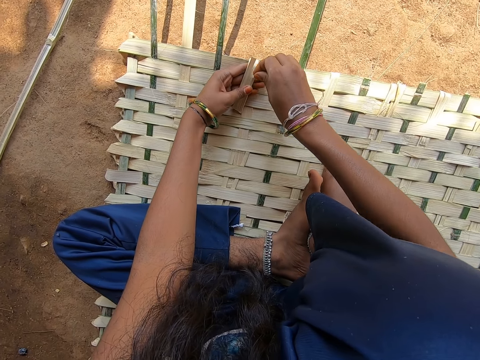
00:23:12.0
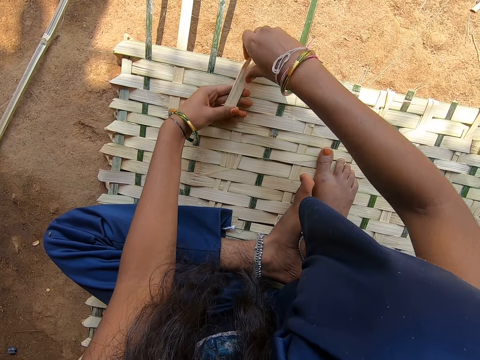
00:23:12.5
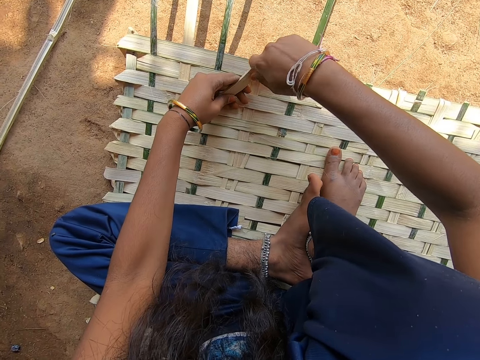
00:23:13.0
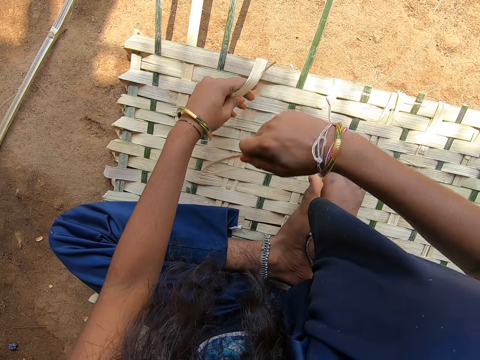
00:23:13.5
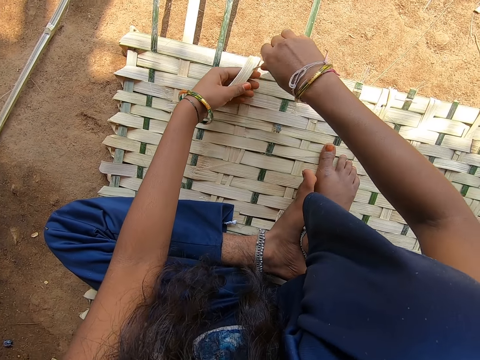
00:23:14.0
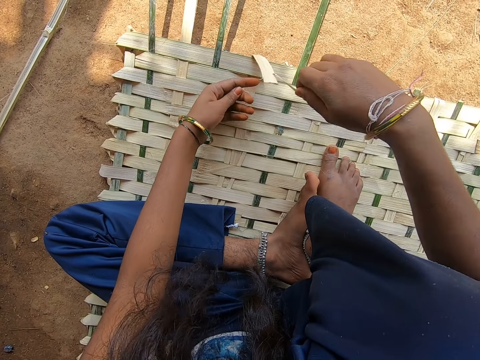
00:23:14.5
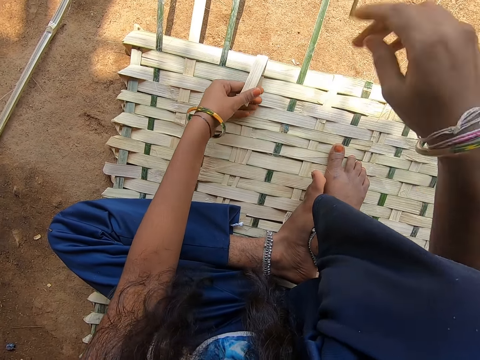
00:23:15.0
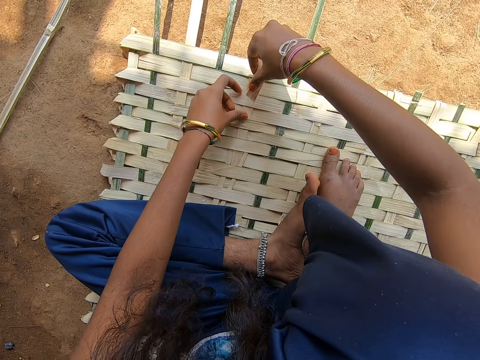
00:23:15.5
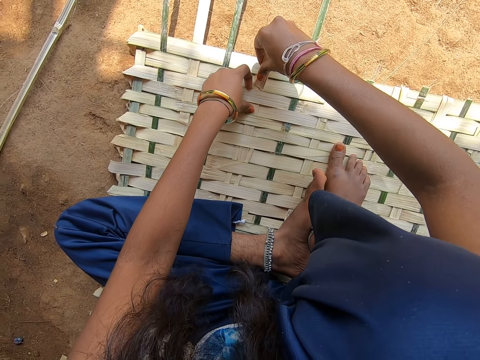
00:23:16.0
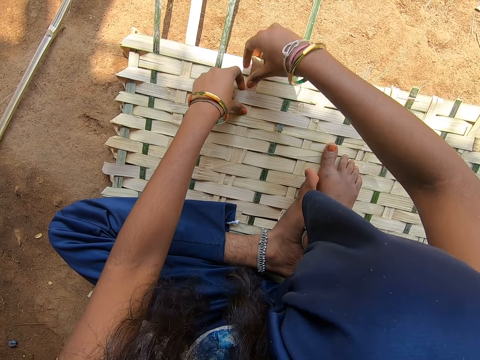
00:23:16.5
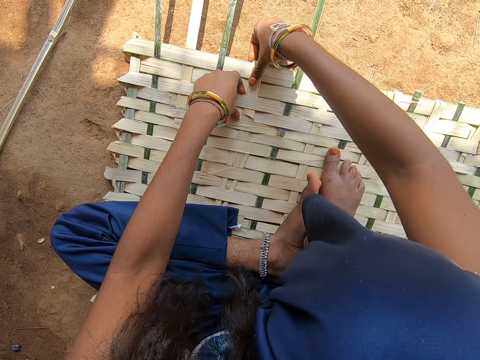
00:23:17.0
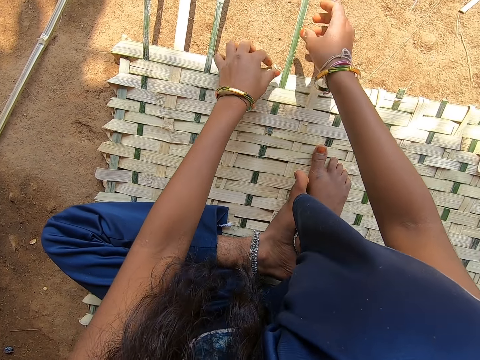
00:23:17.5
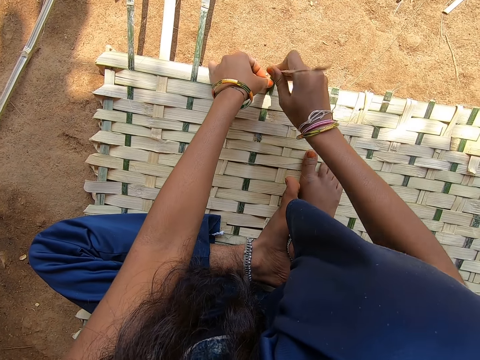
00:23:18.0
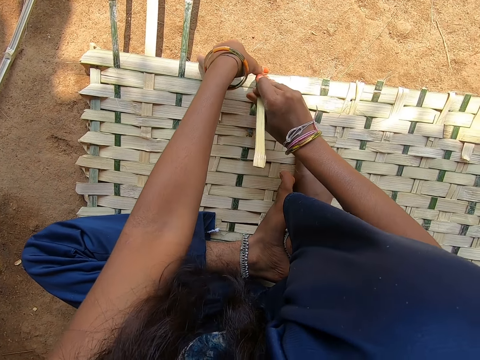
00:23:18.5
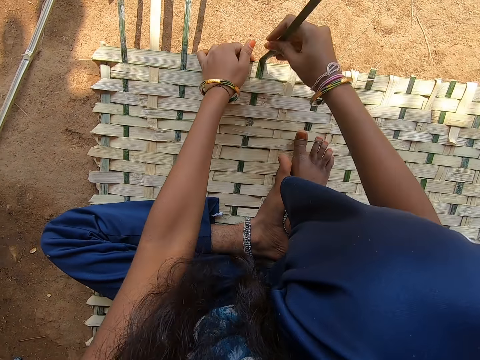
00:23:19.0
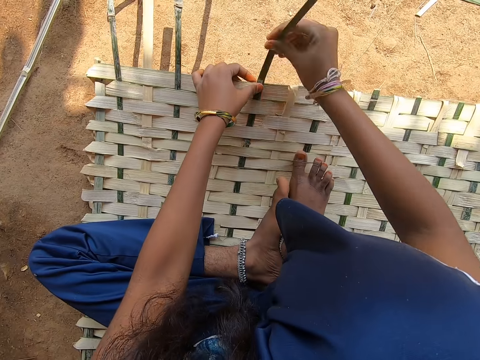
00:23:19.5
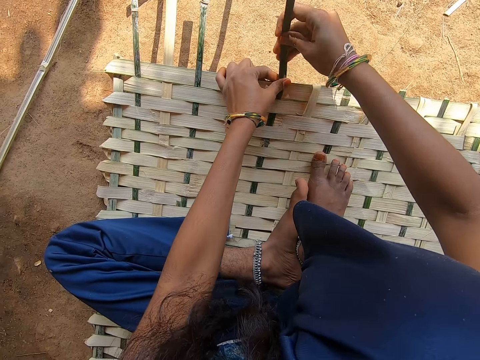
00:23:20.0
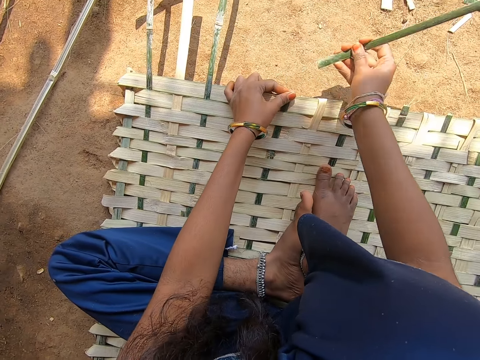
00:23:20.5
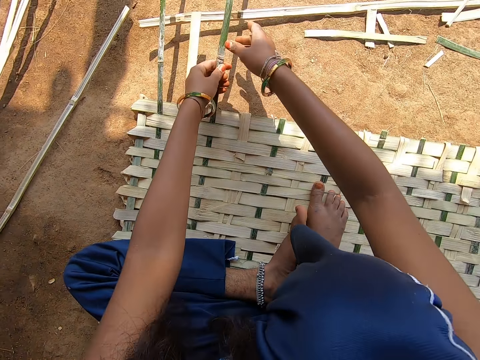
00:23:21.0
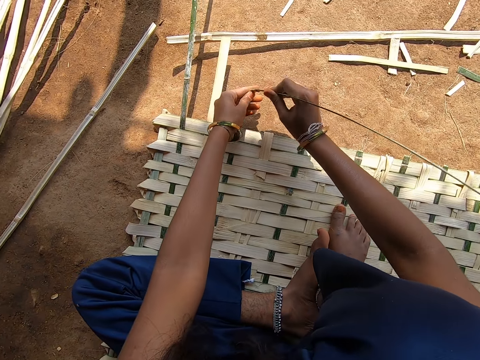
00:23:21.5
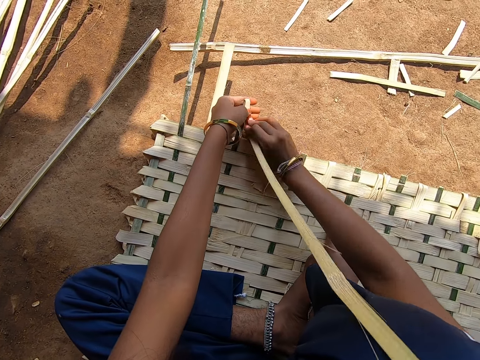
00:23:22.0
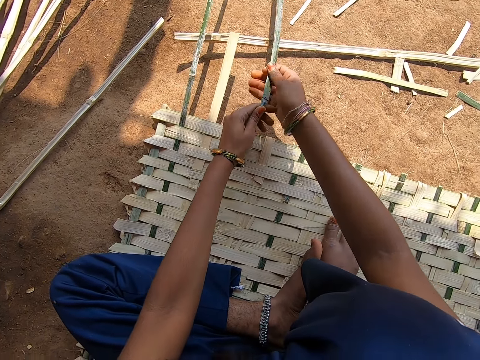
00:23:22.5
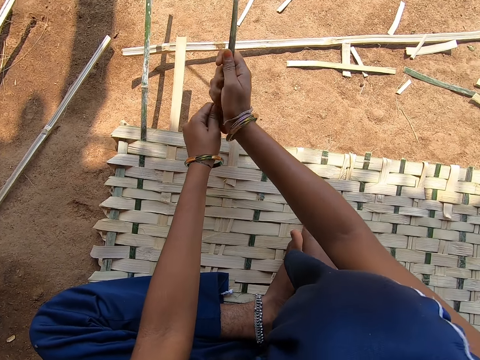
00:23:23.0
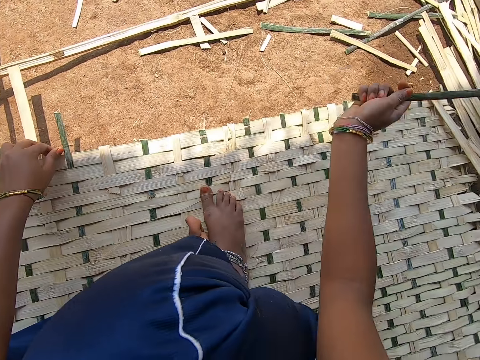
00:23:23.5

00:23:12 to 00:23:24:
The camera wearer throws the weaving bamboo. They cut the weaving bamboo. They throw the weaving bamboo. They weave a basket. They cut the weaving bamboo. They throw the weaving bamboo. They cut the weaving bamboo.

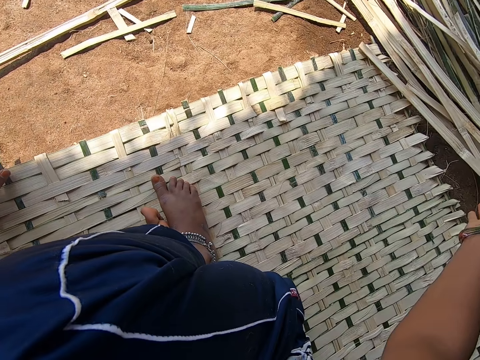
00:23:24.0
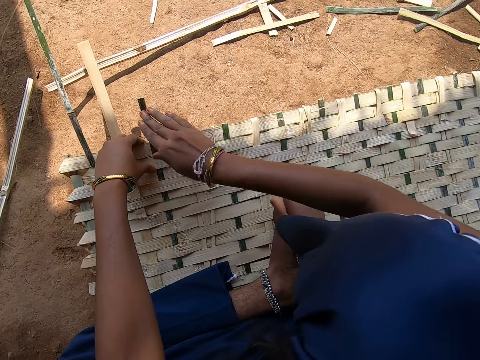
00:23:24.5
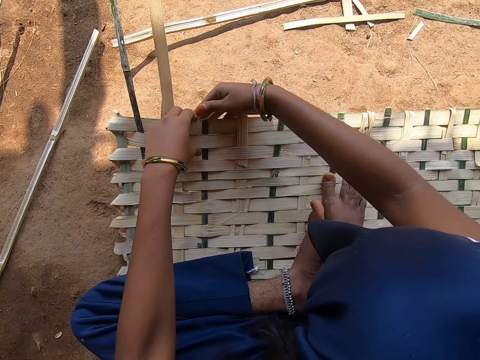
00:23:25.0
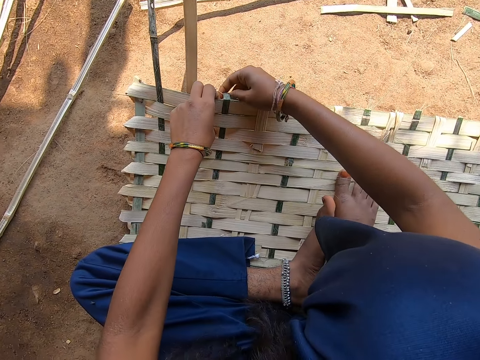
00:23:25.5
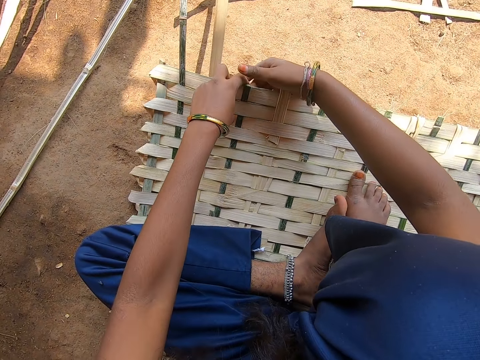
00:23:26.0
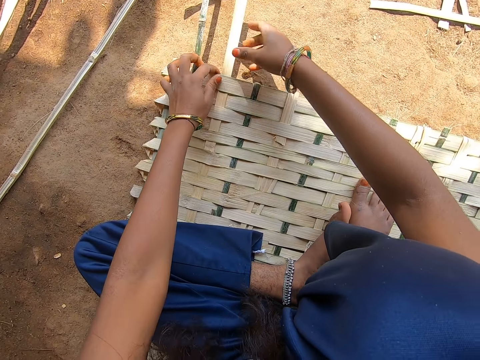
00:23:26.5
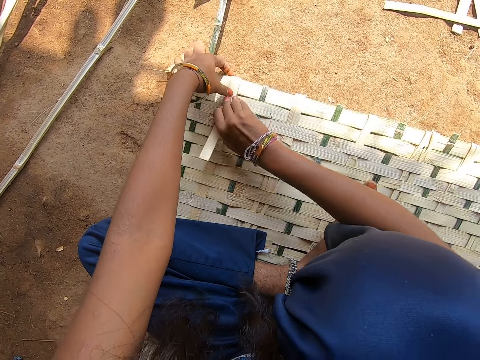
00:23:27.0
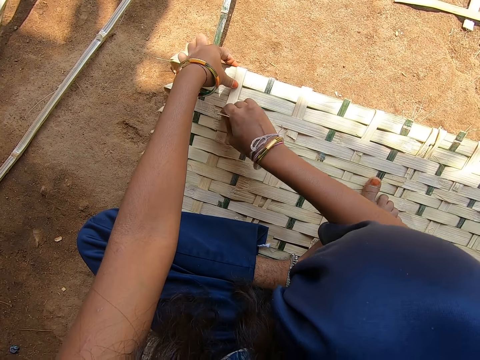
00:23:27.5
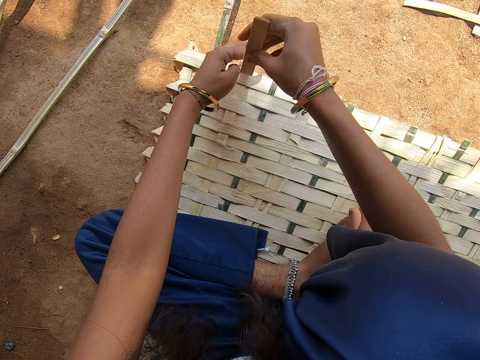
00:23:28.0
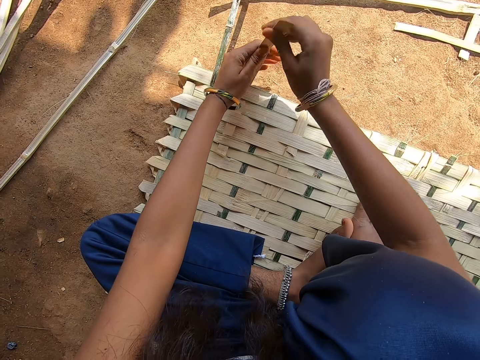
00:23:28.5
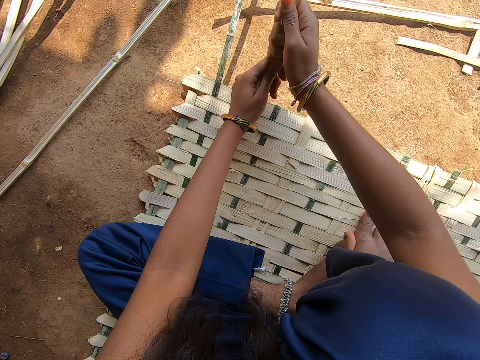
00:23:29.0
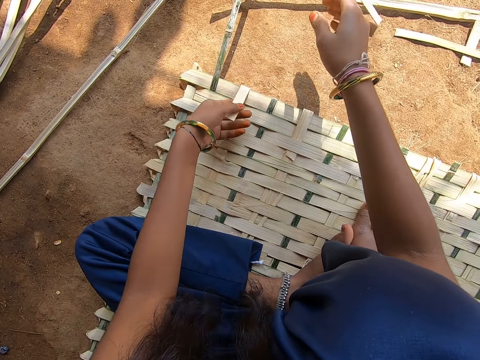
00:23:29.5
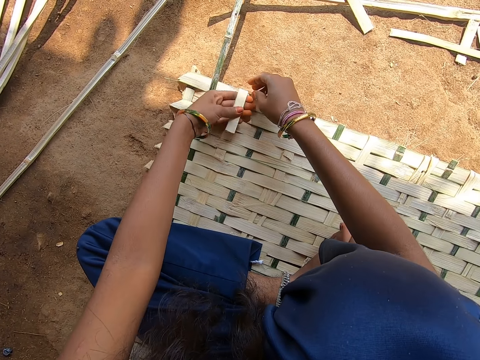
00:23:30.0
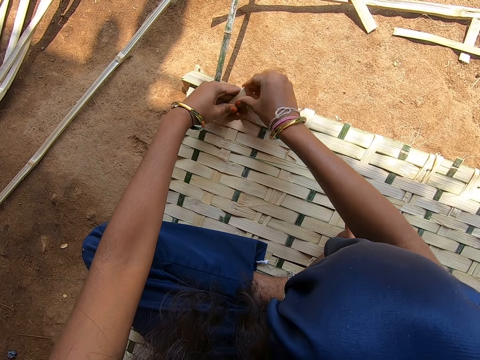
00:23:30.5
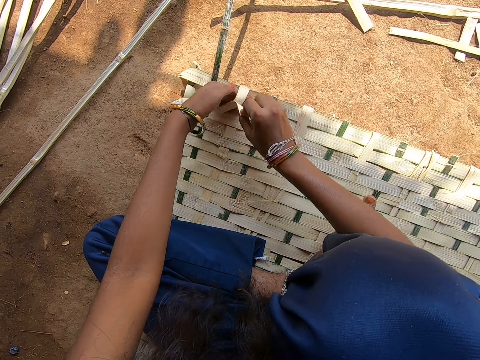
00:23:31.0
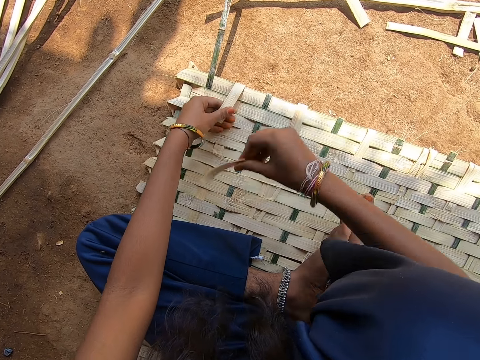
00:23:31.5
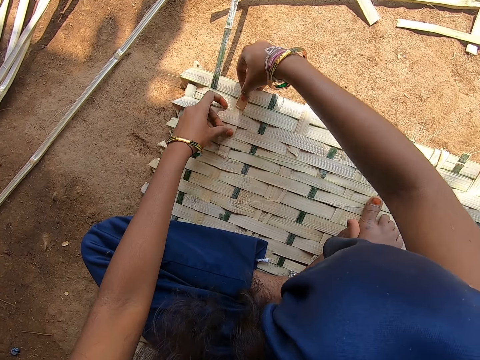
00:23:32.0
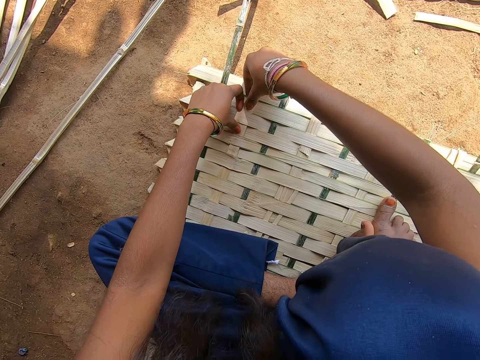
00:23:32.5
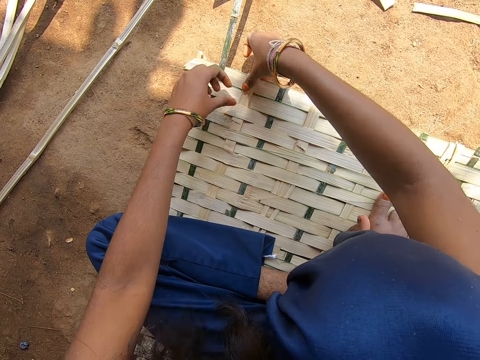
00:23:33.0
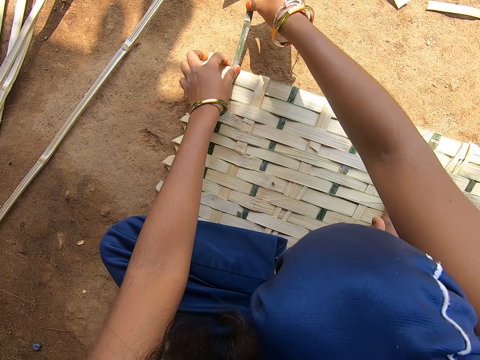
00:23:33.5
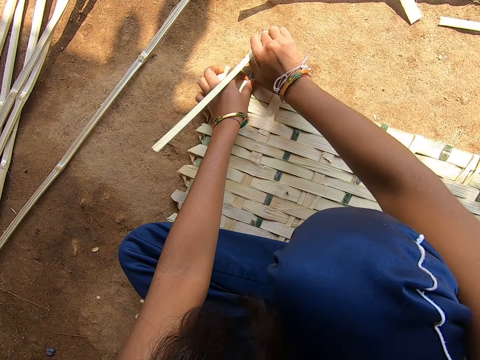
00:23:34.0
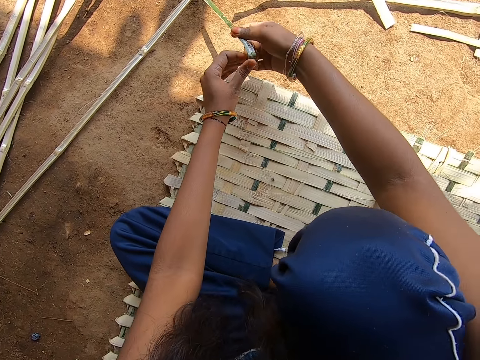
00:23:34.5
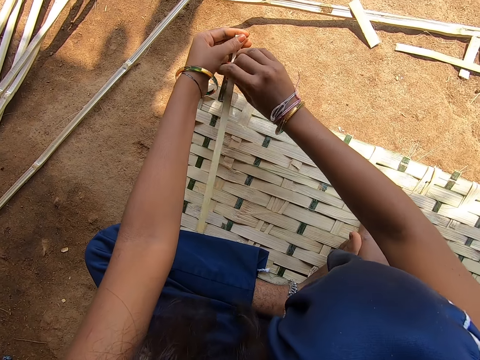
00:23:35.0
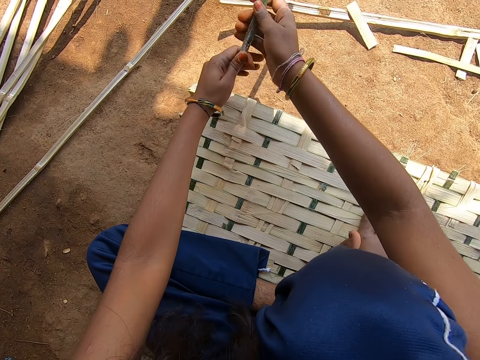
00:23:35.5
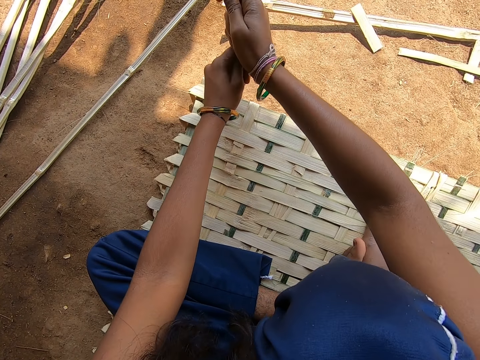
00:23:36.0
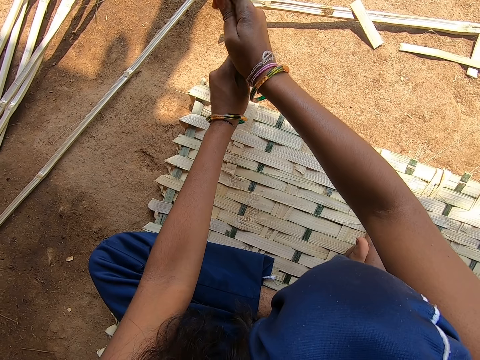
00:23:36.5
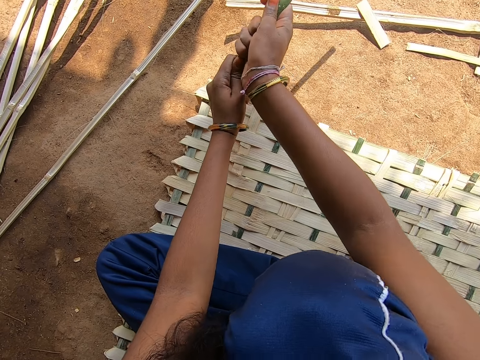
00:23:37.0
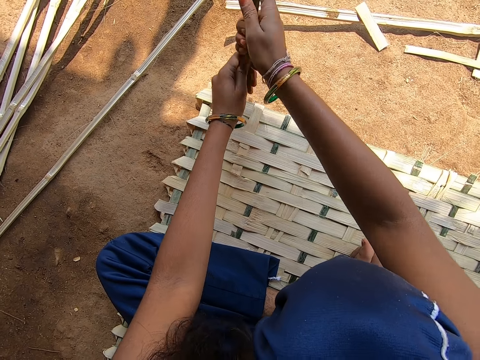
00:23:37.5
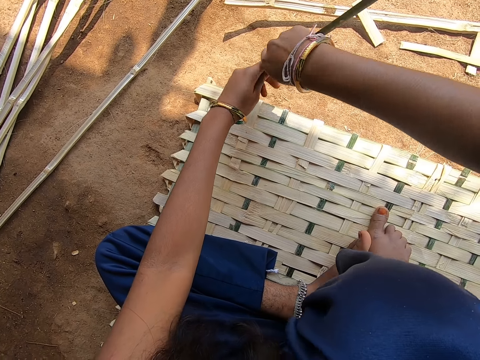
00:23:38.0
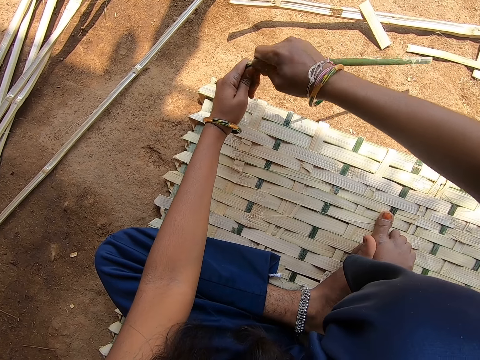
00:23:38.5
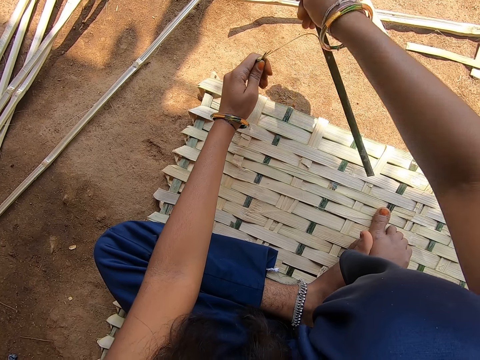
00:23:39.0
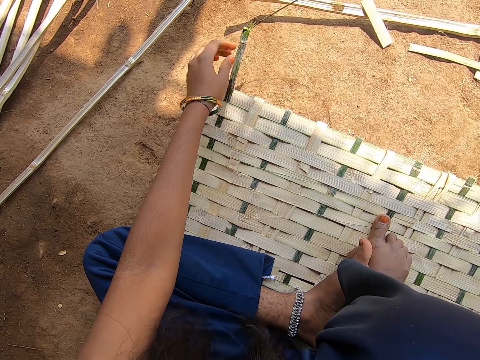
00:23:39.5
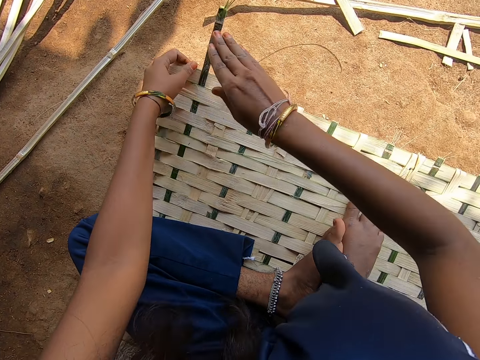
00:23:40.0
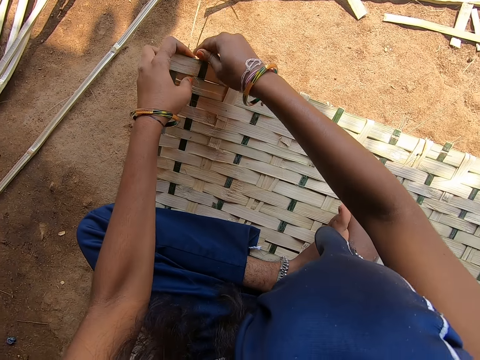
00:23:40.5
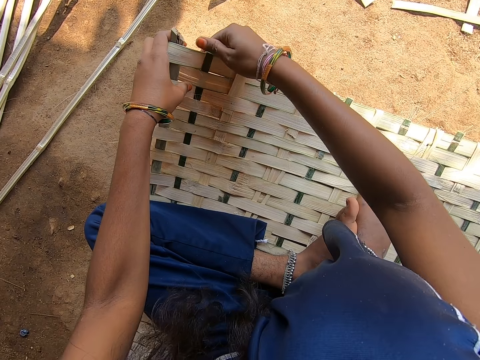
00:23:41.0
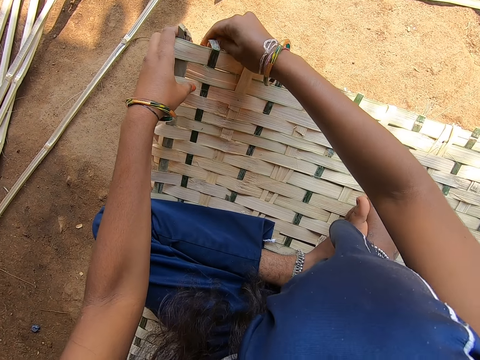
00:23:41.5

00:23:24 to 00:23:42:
The camera wearer throws weaving bamboo. They fold the weaving bamboo. They cut the weaving bamboo. They throw the weaving bamboo. They cut the weaving bamboo. They throw the weaving bamboo. They weave a basket. They cut the weaving bamboo. They throw the weaving bamboo. They weave the basket.
